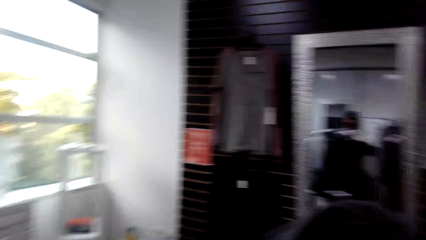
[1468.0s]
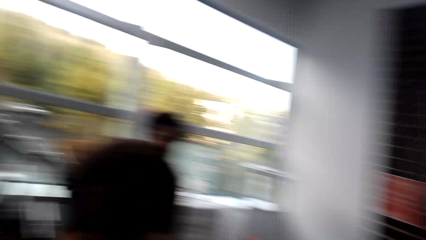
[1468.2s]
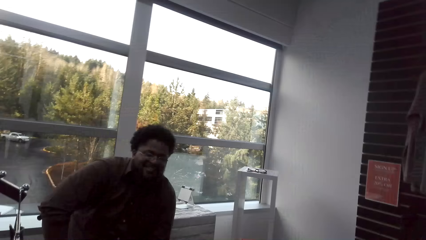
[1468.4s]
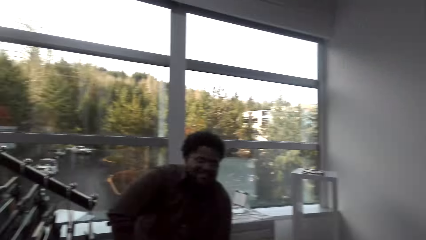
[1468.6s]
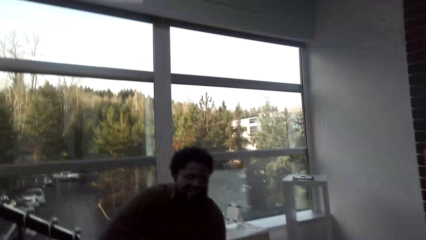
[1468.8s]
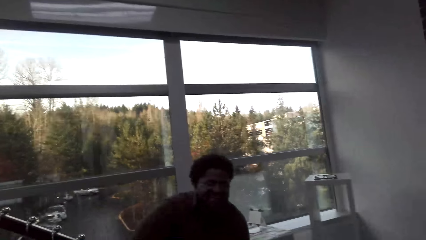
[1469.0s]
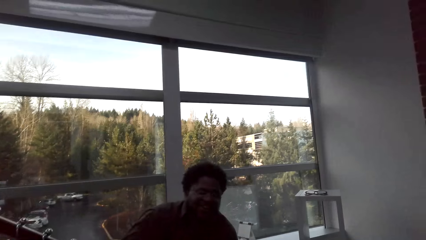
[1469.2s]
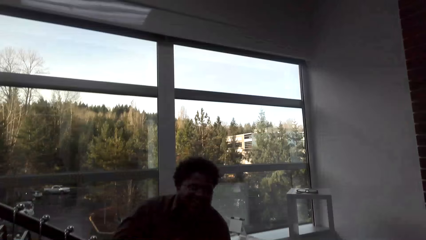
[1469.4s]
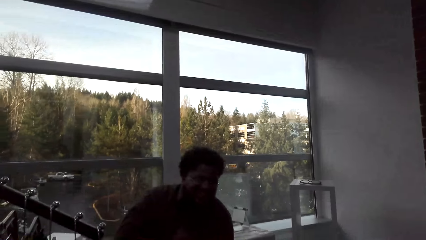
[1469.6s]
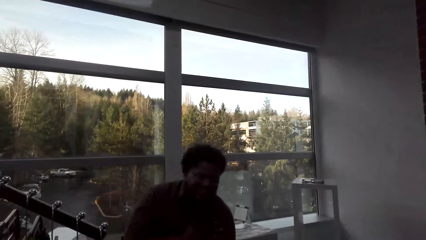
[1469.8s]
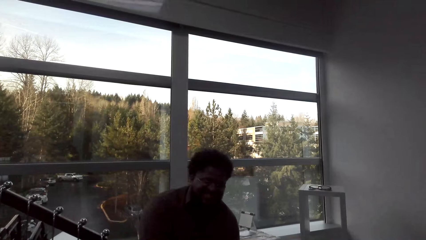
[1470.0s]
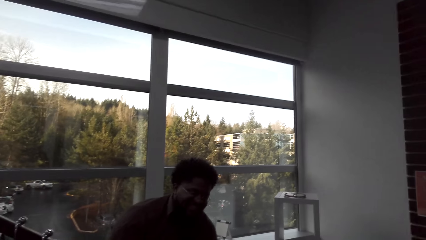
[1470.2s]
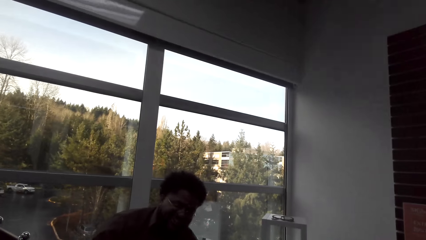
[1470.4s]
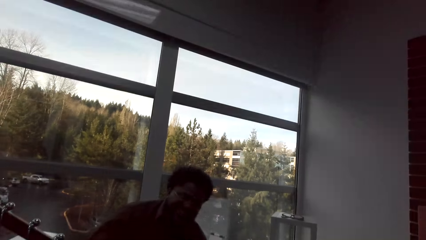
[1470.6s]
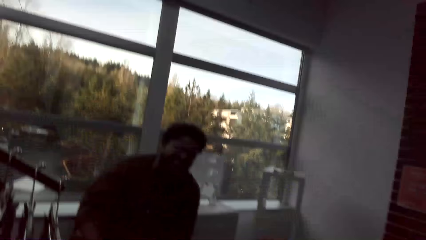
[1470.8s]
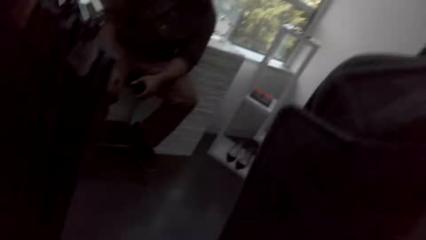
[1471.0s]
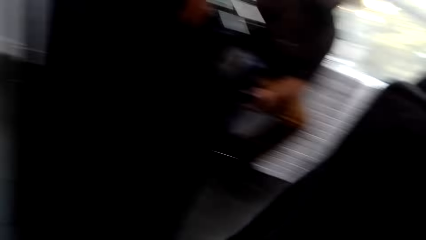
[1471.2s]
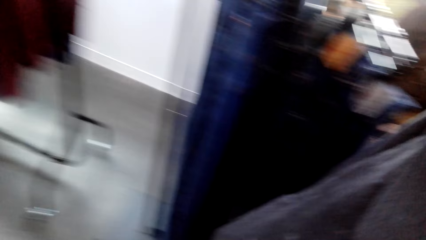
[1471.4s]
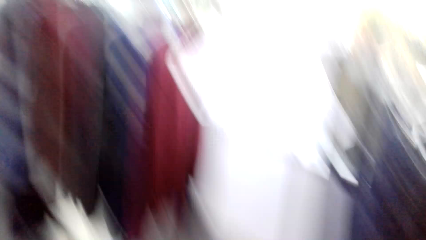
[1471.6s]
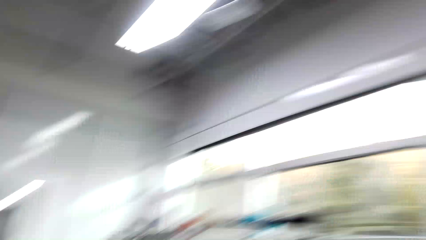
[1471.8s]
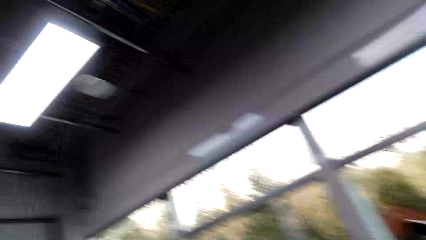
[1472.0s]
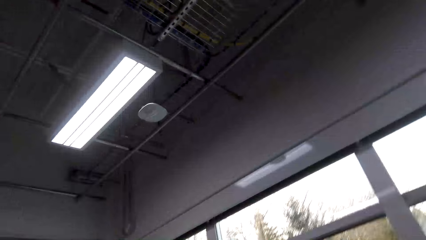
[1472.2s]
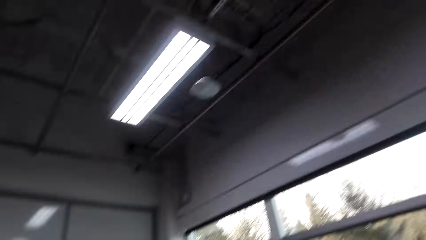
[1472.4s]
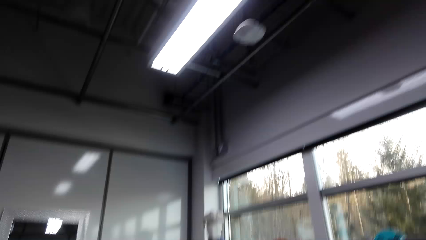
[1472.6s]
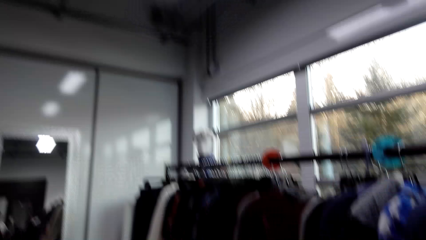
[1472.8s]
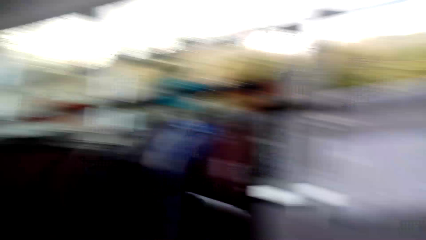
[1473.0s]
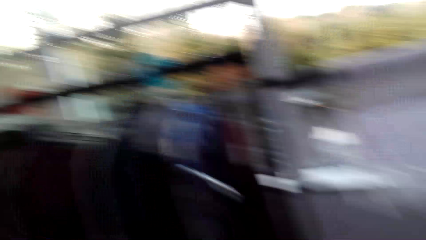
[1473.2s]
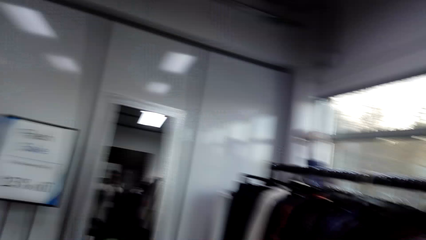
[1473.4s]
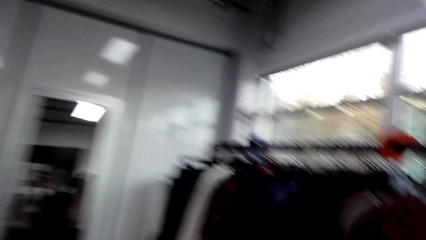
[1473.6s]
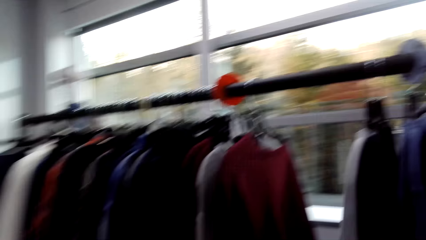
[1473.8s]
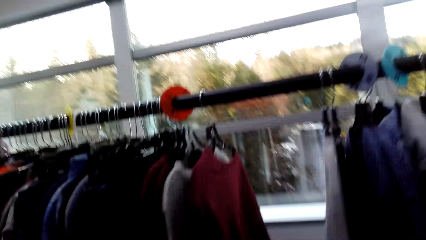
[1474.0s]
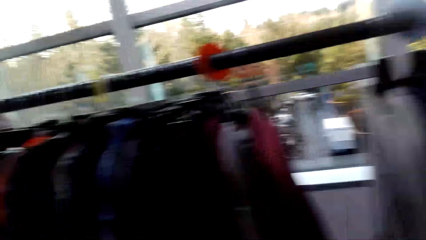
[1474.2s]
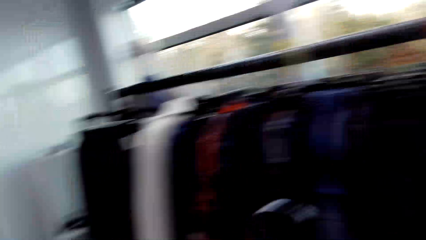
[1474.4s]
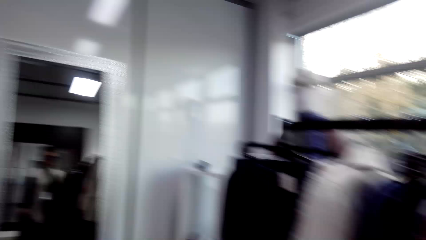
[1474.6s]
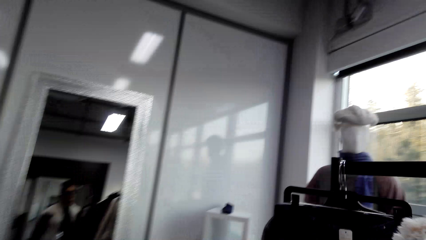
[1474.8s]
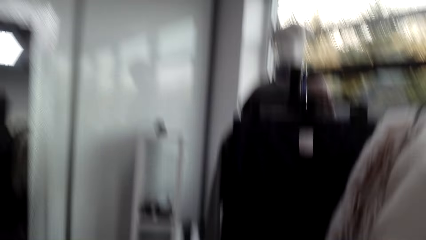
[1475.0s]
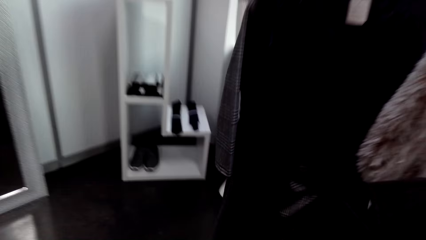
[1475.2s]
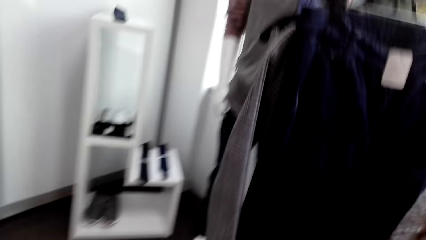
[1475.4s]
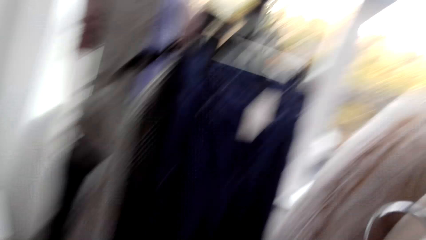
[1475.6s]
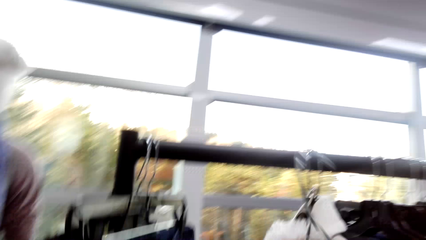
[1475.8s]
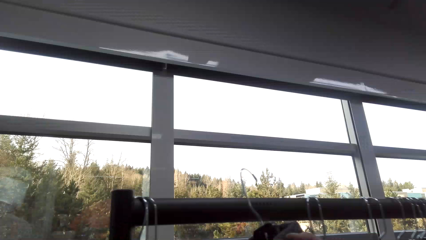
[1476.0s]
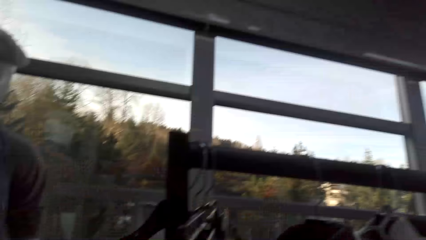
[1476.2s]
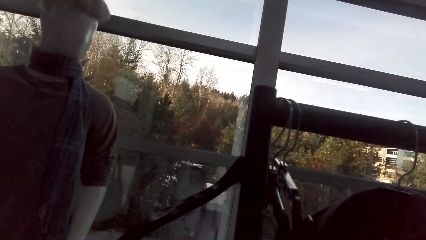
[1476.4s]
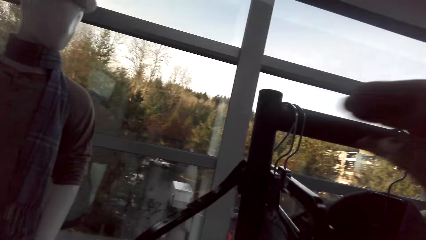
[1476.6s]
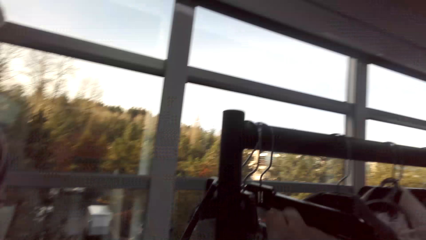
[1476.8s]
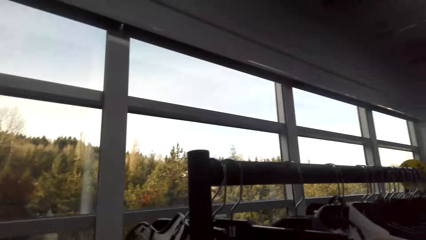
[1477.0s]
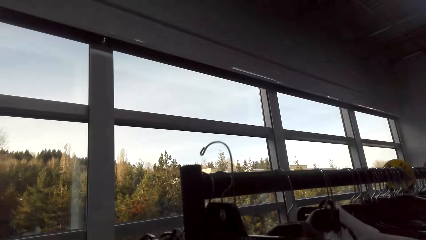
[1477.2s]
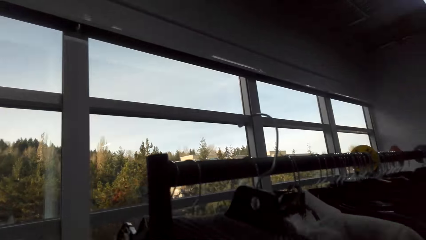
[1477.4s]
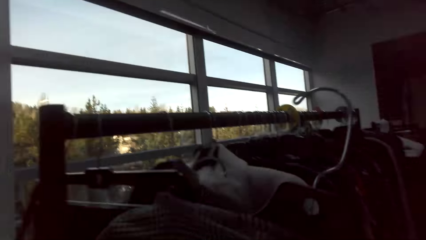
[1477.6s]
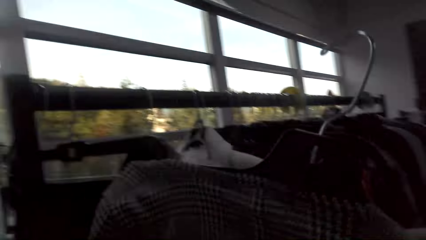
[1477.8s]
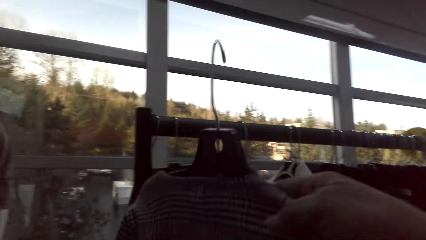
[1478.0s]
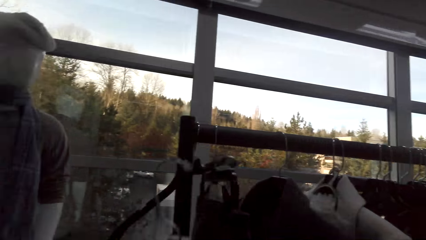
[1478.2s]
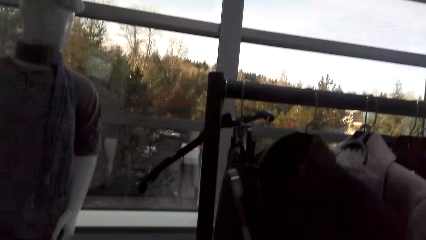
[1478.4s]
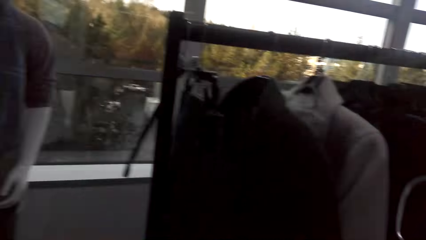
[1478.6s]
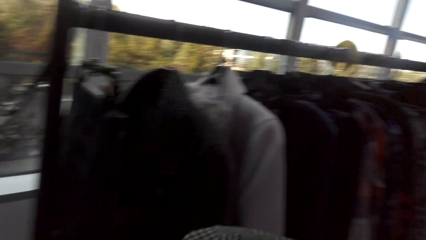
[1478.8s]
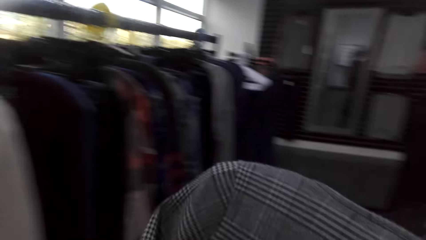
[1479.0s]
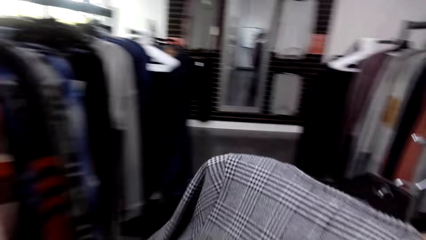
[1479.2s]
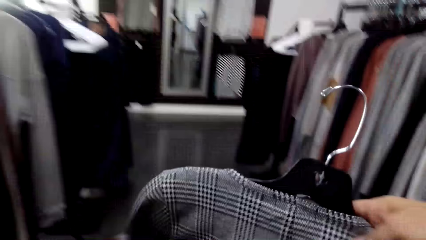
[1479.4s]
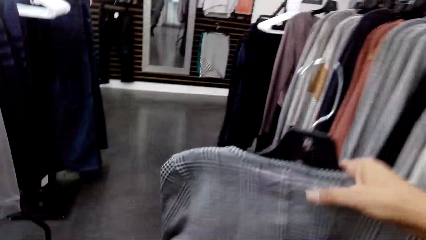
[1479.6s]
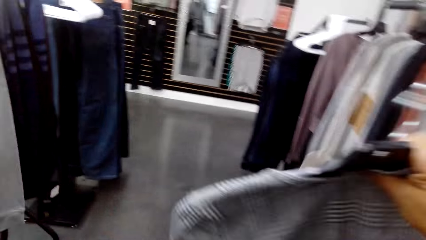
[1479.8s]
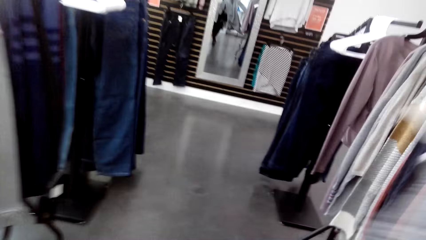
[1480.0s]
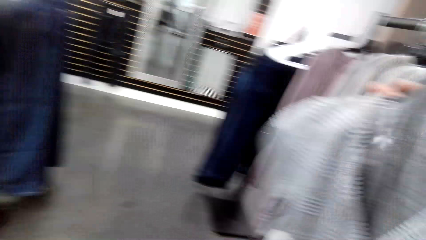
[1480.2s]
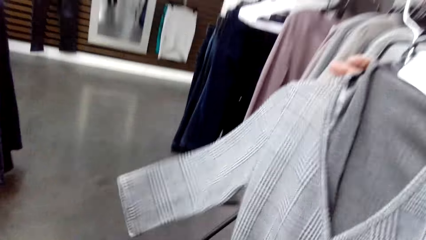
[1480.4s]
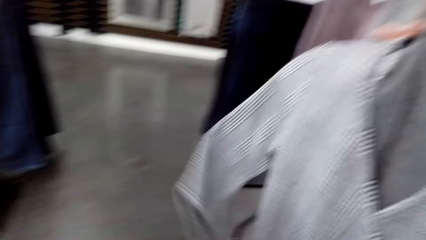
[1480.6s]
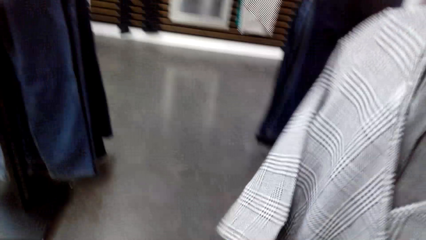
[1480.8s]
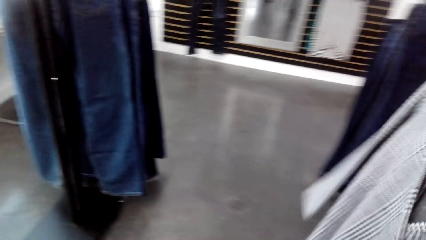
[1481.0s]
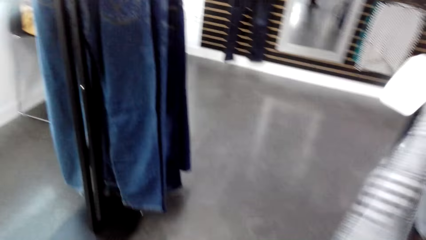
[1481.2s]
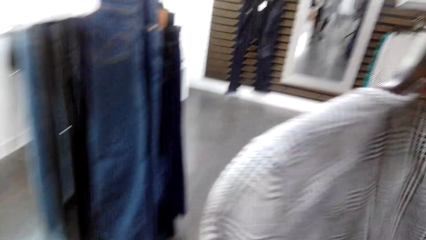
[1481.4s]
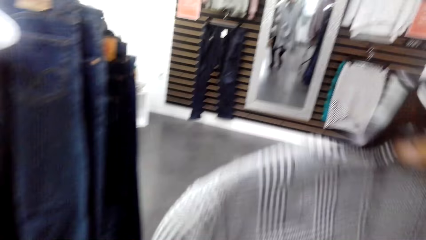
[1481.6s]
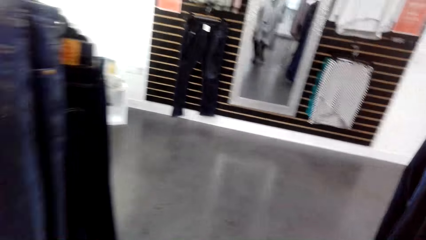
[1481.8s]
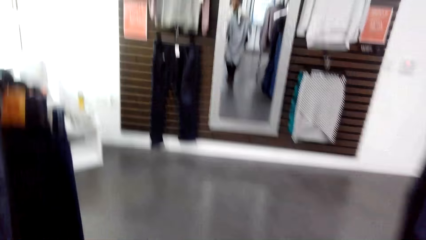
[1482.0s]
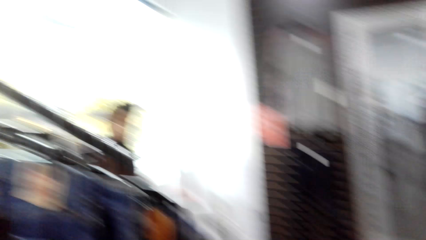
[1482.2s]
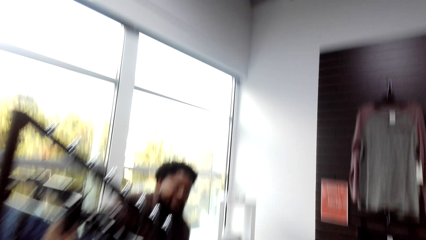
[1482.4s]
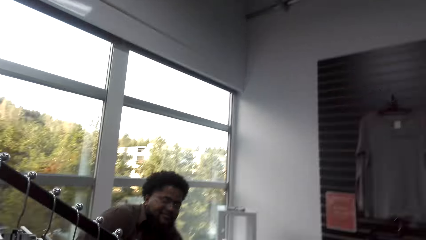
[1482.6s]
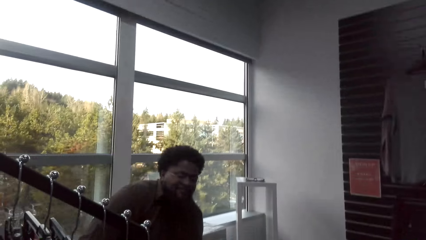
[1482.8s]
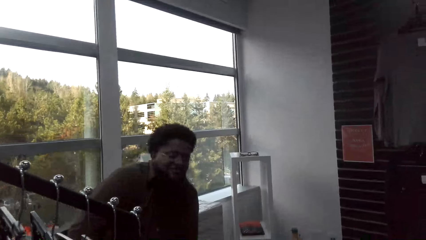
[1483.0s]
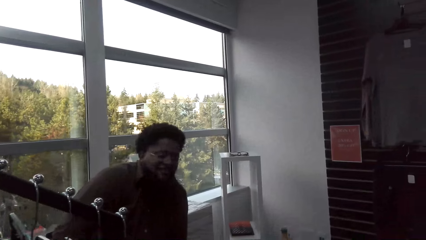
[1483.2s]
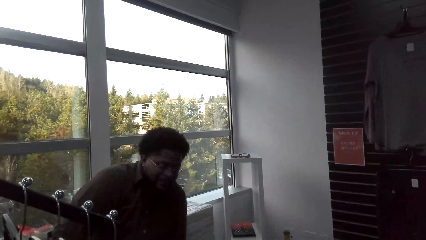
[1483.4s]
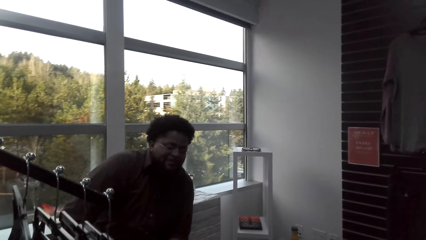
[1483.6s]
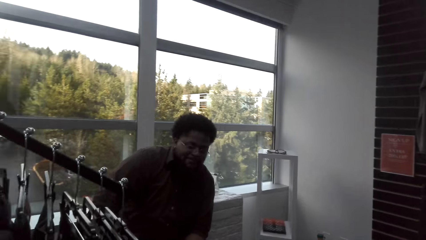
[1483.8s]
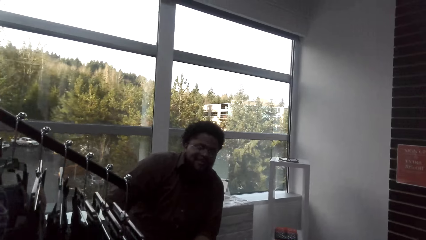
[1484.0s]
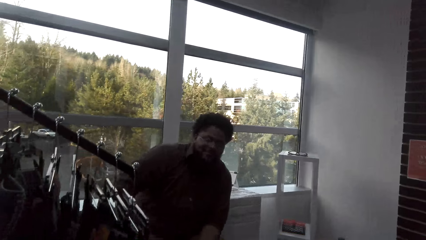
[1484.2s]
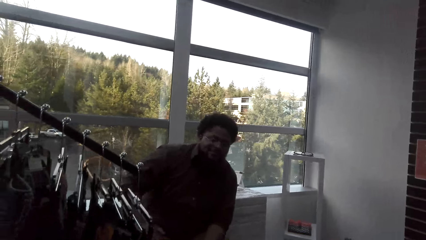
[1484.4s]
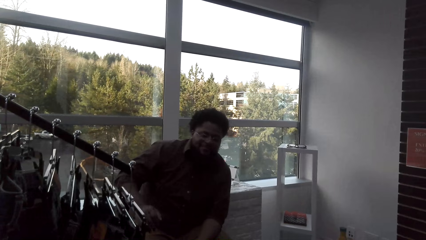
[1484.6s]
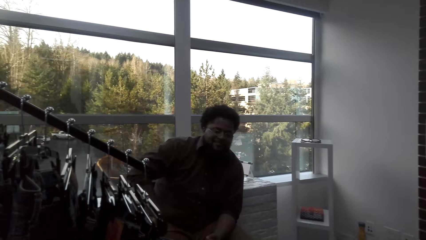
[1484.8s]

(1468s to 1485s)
The camera wearer moves around. They hang the dress on the stand. They remove clothes on the hanger. They pick up a dress. They carry the cloth on the hanger. They interact with a man.
